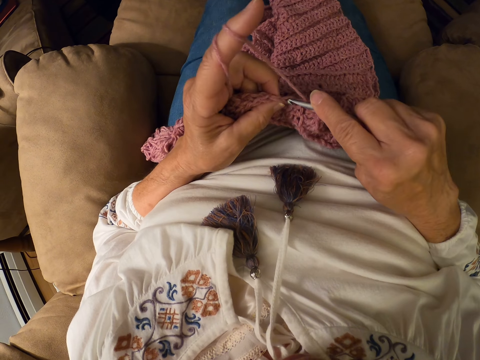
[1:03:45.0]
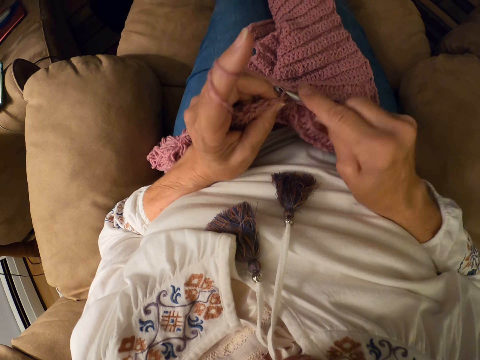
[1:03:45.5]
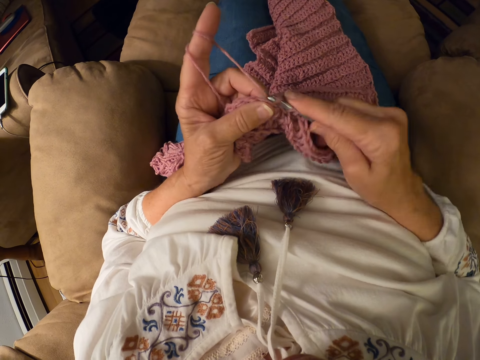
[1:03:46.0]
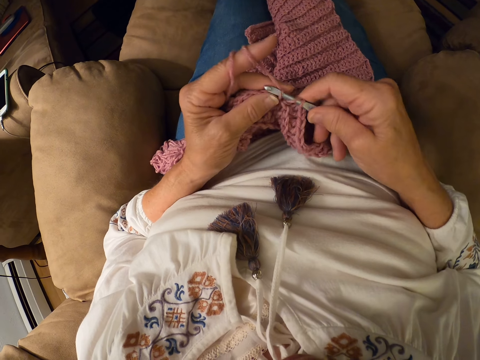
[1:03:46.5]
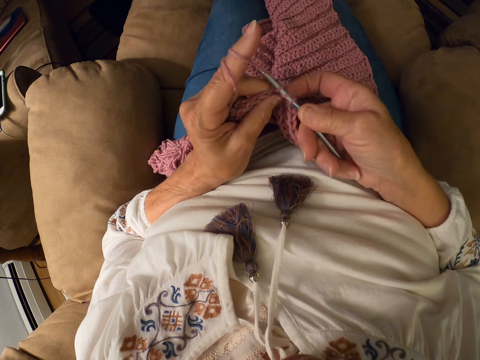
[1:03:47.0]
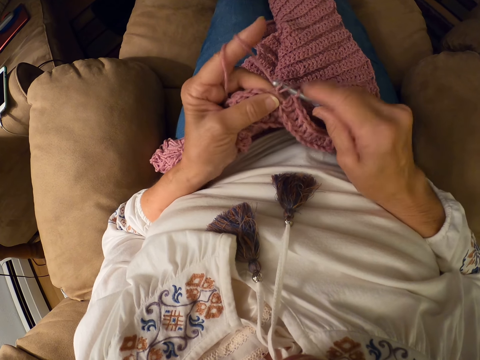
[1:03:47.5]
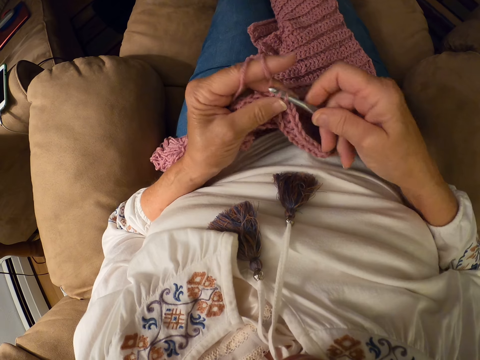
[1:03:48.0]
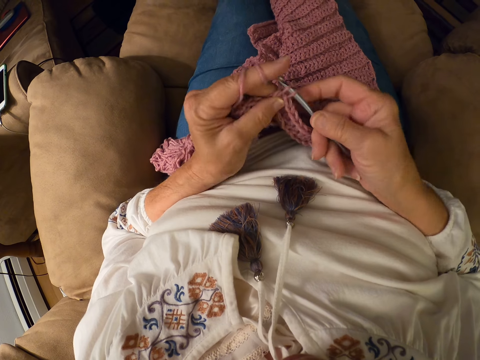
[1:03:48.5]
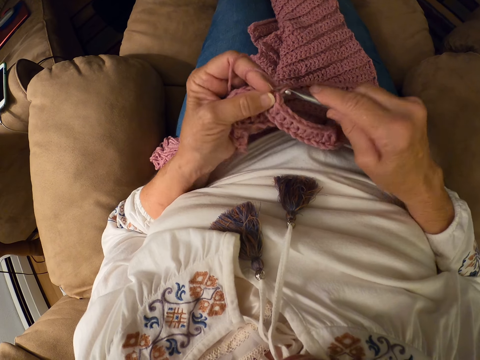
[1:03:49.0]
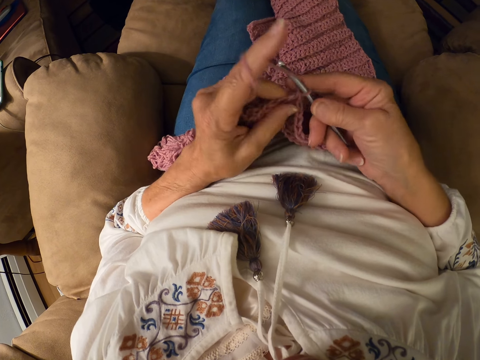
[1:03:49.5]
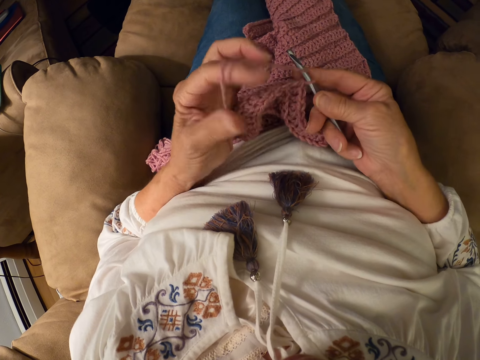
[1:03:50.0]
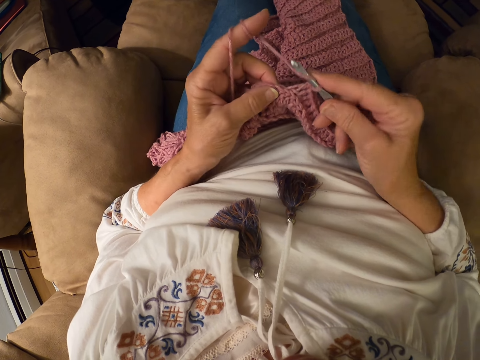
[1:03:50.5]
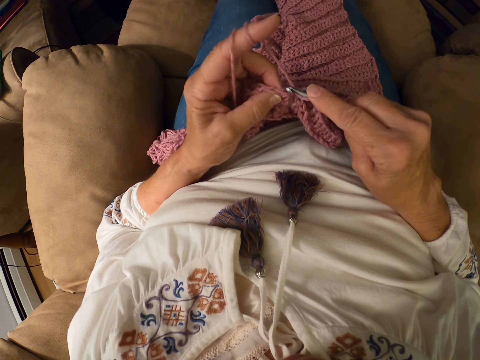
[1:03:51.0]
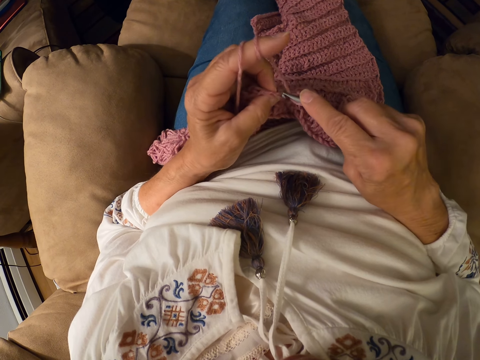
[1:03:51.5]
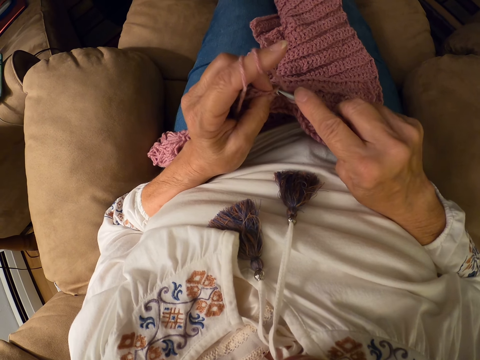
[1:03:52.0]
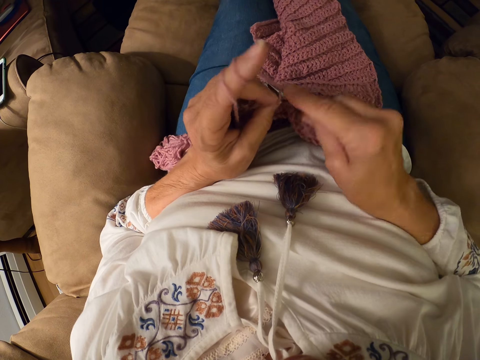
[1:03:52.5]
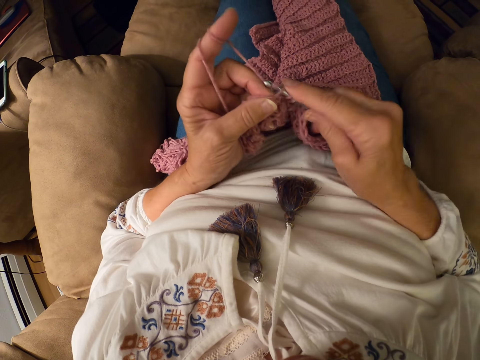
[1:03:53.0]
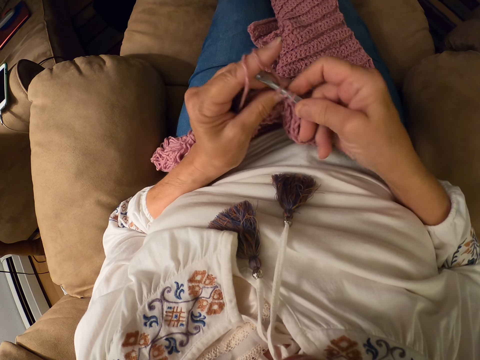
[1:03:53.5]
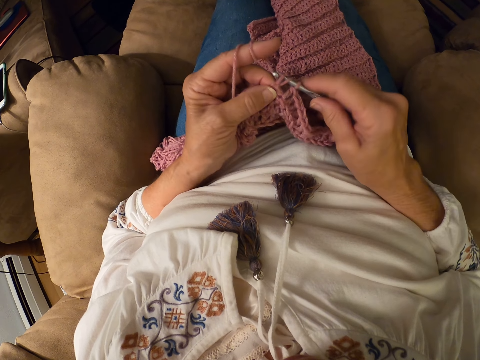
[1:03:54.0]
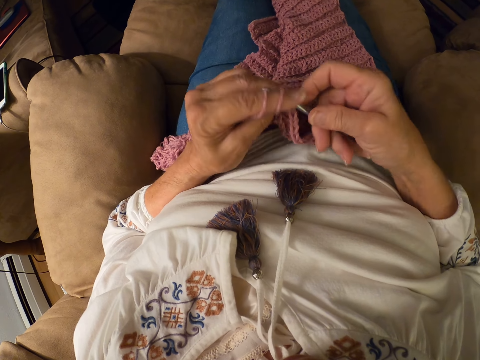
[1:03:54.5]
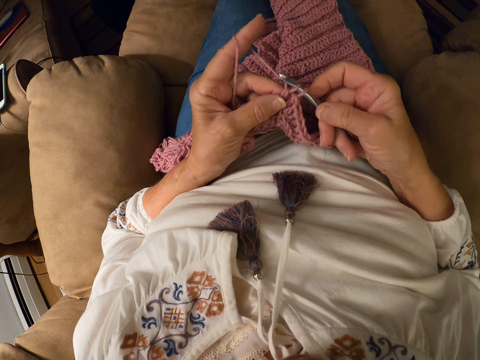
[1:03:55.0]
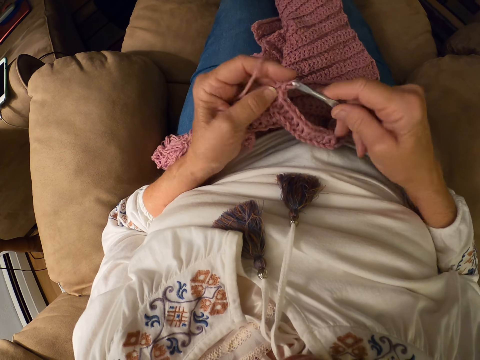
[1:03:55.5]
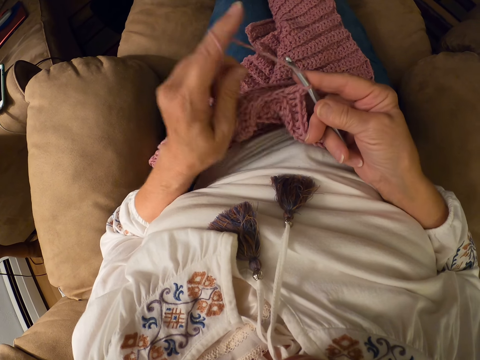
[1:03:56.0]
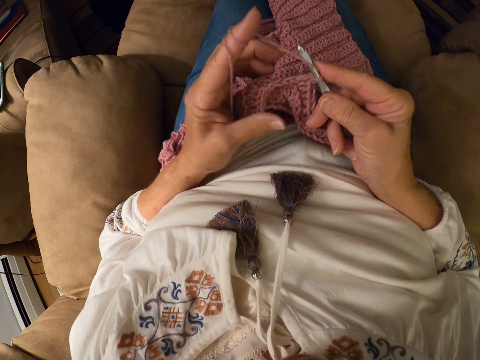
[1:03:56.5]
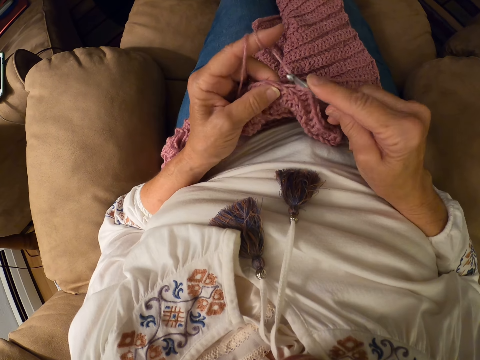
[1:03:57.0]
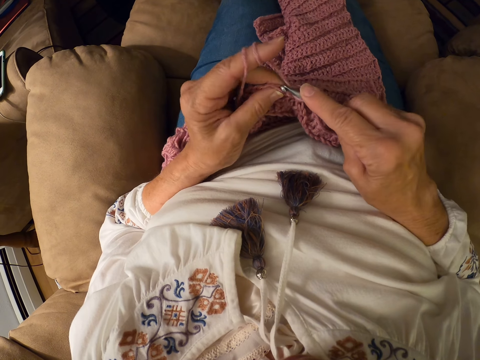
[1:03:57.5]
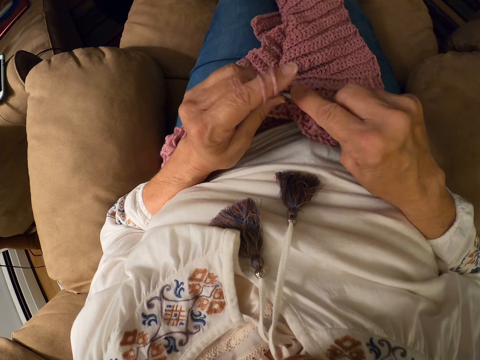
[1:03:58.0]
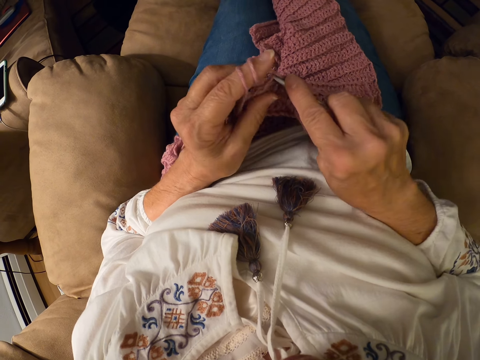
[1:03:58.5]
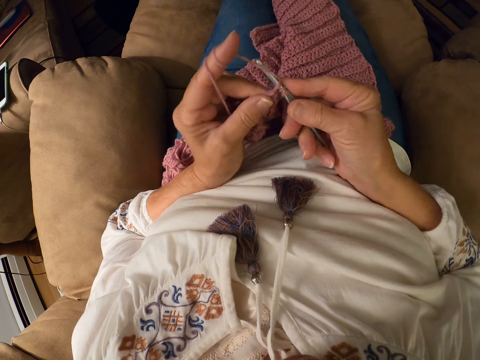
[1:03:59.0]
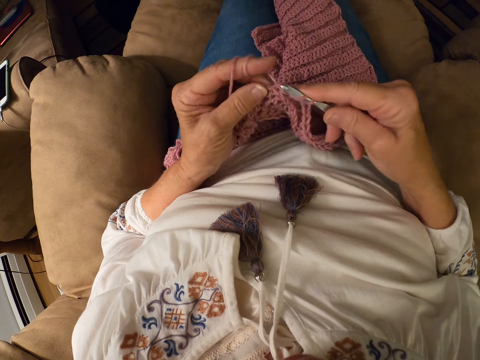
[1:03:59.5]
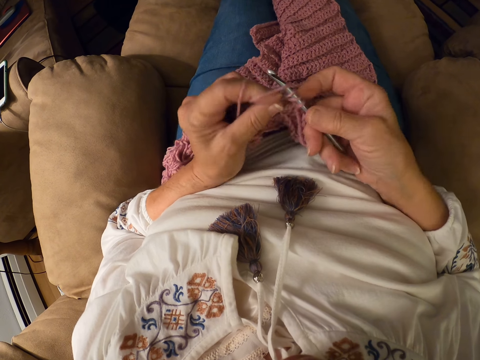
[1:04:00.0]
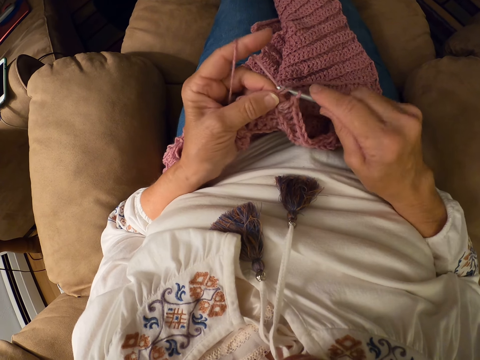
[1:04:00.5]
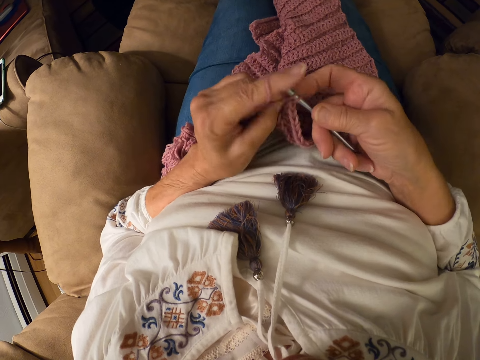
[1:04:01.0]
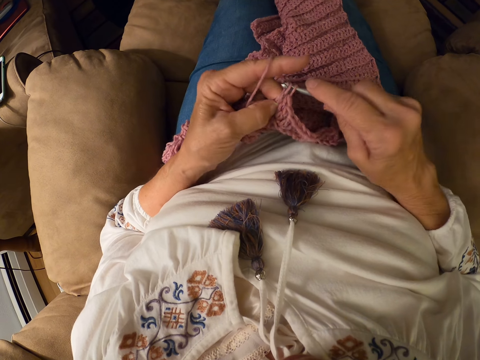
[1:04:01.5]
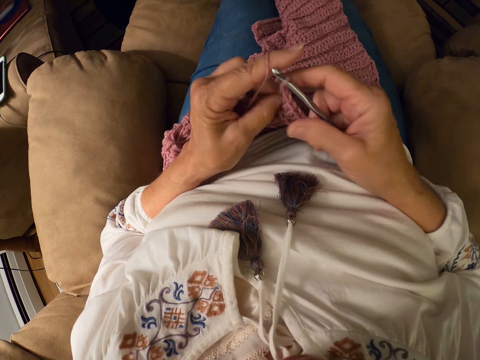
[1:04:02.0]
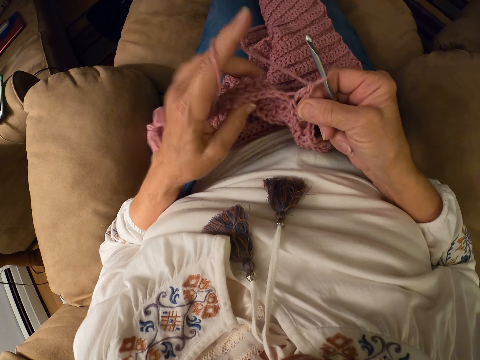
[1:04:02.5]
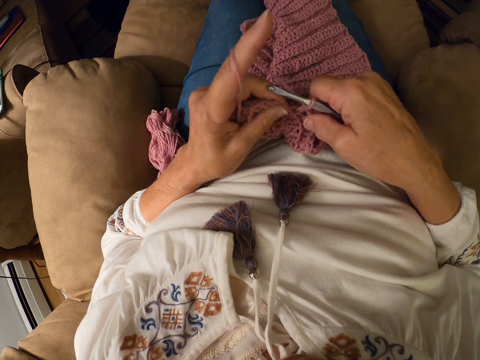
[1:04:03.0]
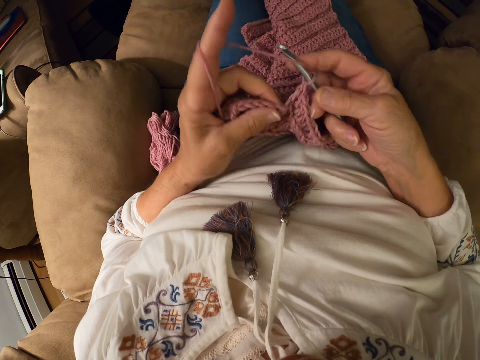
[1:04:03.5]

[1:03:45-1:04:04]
The camera wearer crochets the yarn with the crochet hook. She winds the yarn on her left index finger. She crochets the yarn with the crochet hook. She winds the yarn on her left index finger. She crochets the yarn with the crochet hook.

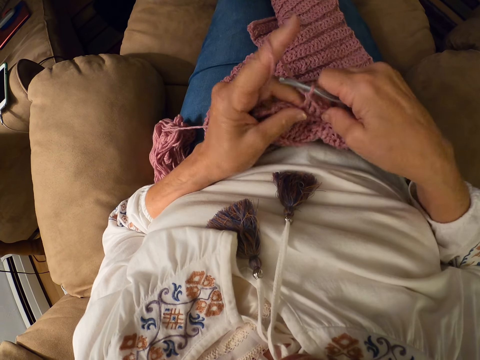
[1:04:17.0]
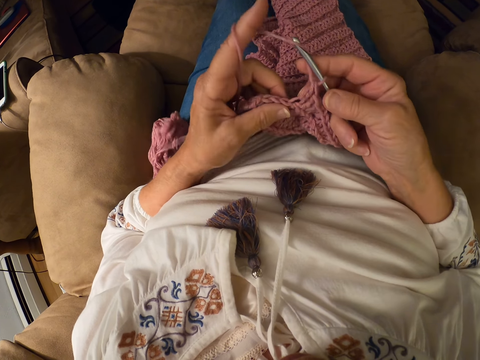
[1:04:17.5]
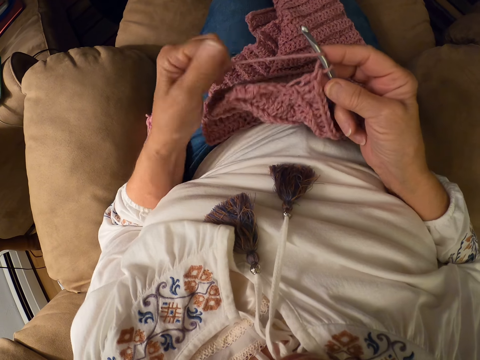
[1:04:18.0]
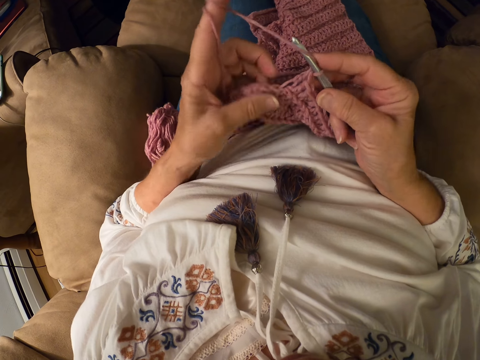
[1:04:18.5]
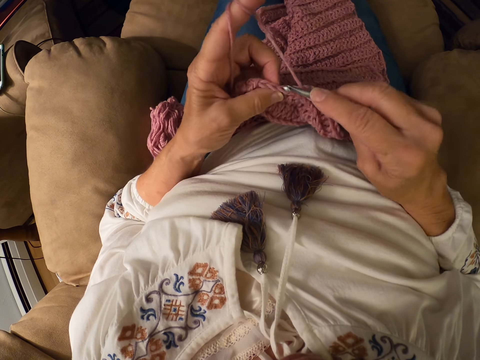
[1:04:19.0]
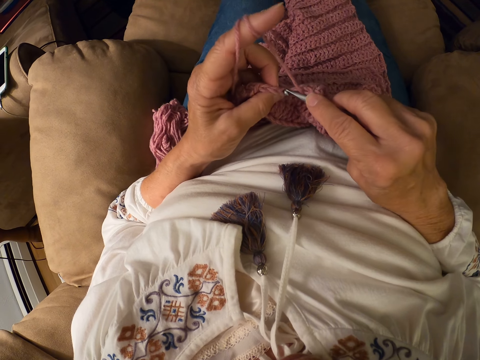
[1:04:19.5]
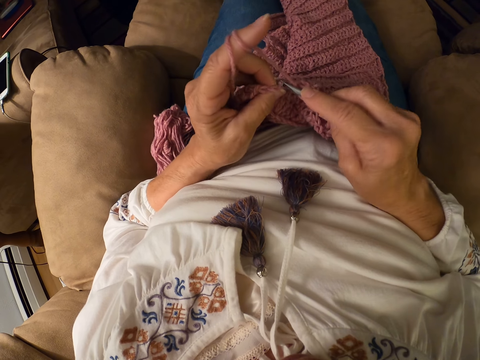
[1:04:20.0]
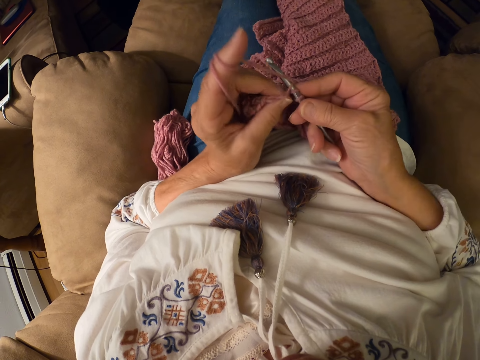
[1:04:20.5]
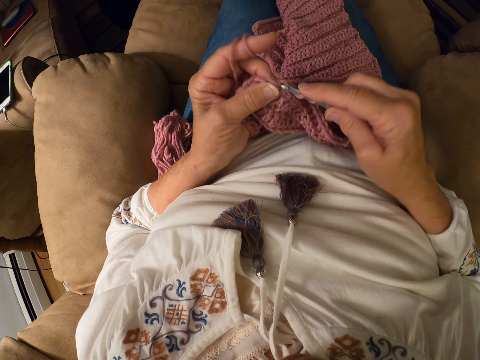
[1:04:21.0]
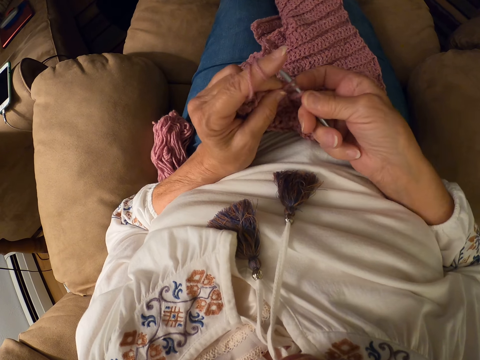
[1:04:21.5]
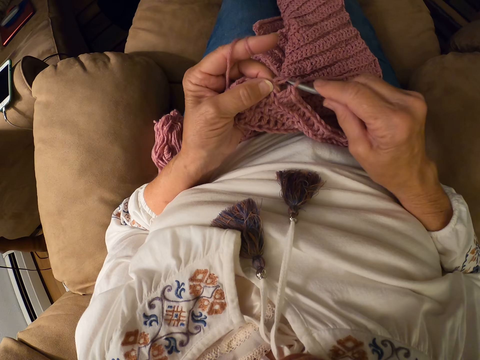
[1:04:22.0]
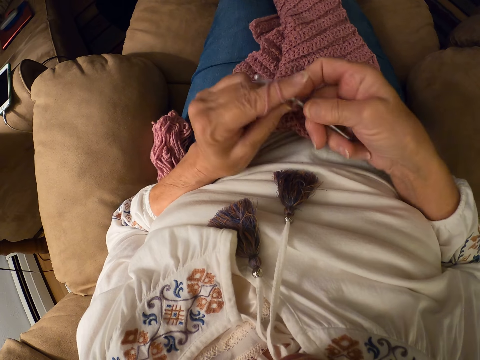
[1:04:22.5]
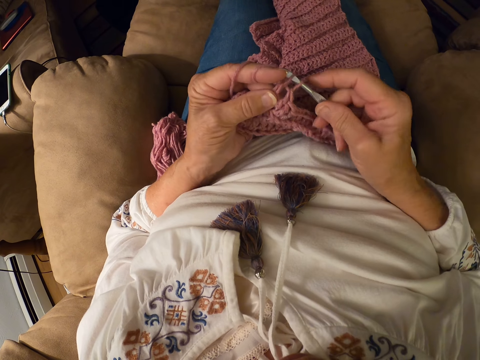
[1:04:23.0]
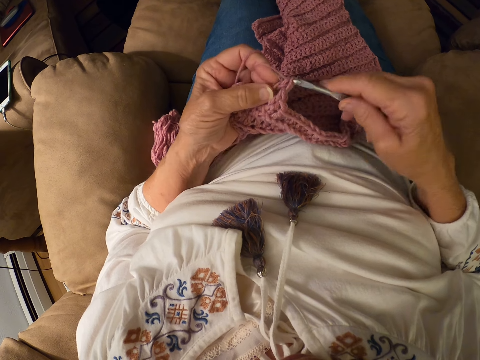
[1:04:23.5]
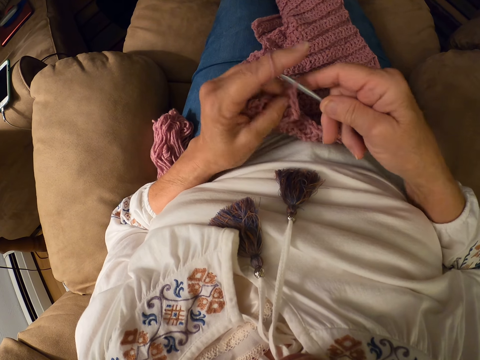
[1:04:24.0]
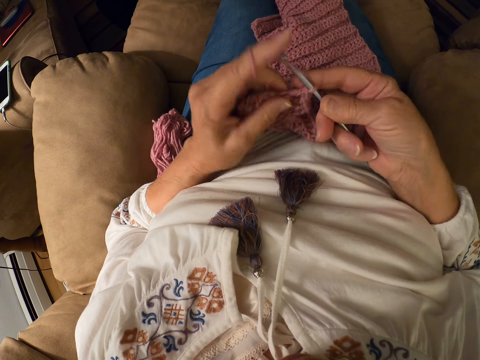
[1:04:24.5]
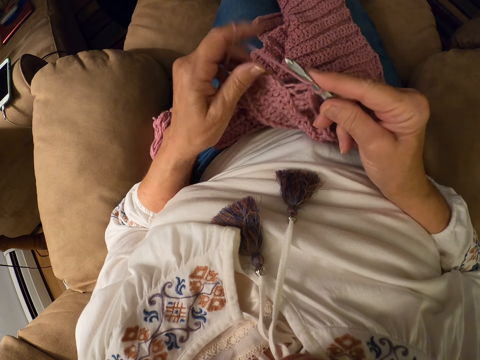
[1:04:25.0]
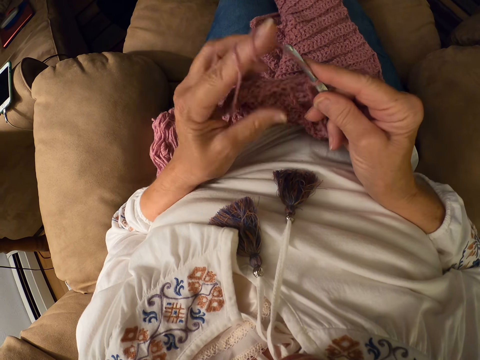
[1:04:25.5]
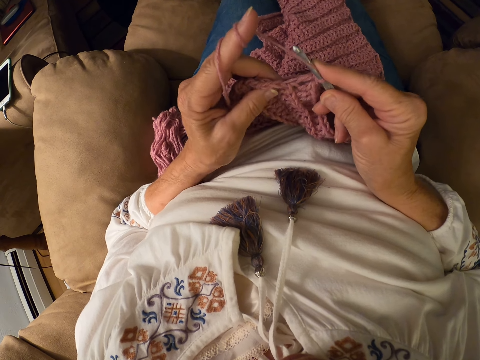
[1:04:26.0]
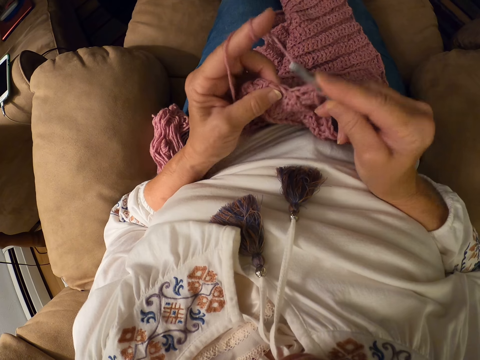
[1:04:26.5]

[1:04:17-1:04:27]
The camera wearer winds the yarn on her left index finger. She crochets the yarn with the crochet hook. She winds the yarn on her left index finger.
